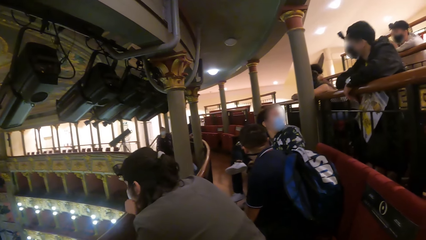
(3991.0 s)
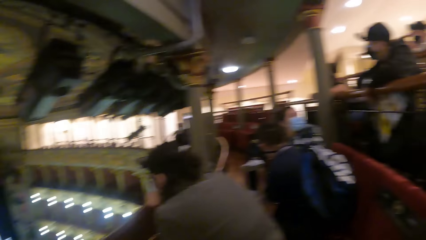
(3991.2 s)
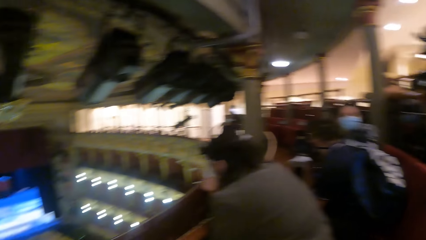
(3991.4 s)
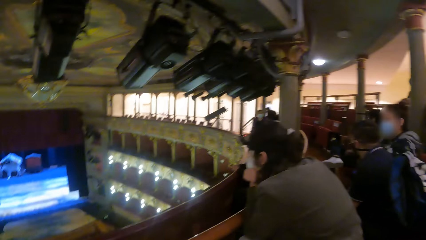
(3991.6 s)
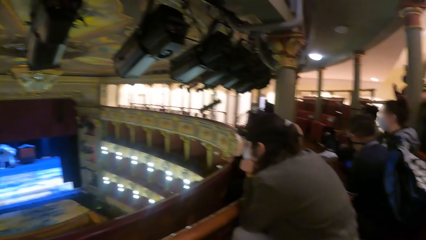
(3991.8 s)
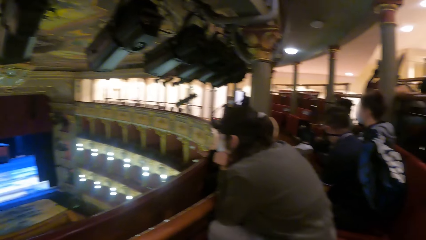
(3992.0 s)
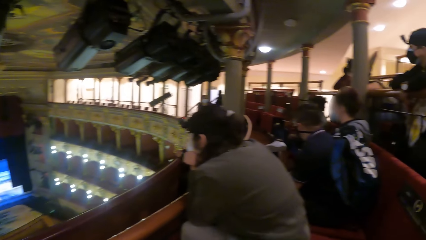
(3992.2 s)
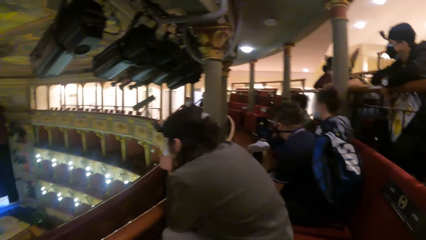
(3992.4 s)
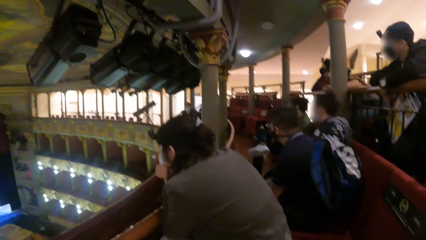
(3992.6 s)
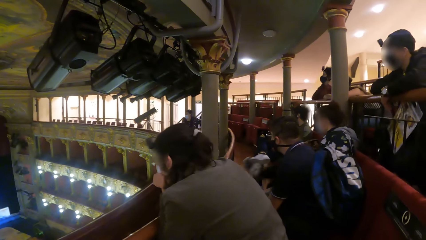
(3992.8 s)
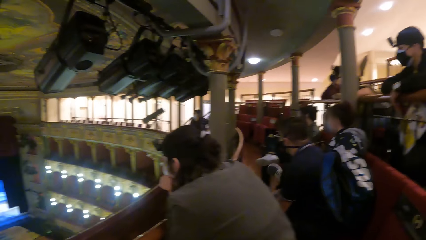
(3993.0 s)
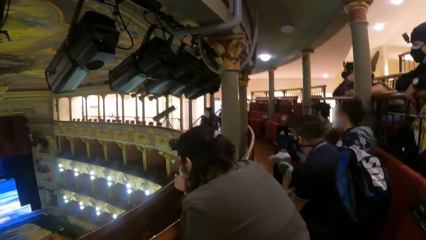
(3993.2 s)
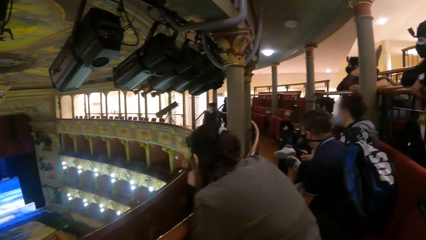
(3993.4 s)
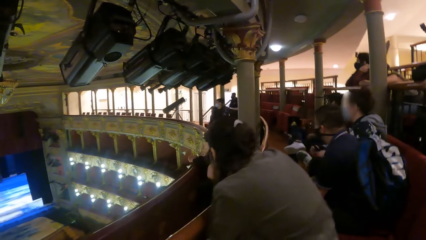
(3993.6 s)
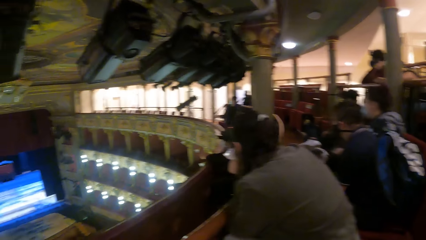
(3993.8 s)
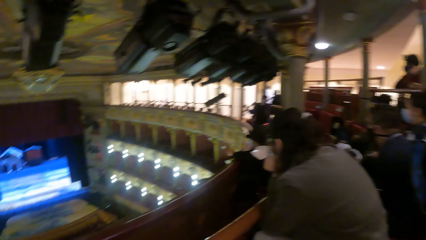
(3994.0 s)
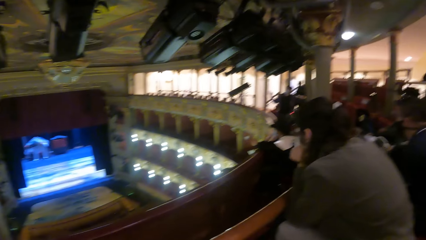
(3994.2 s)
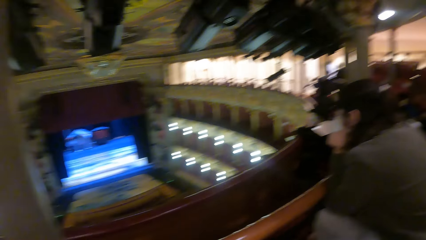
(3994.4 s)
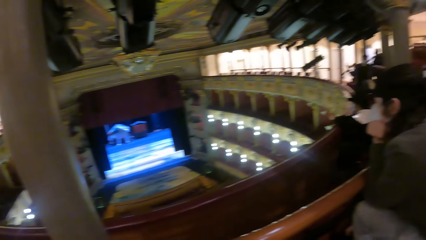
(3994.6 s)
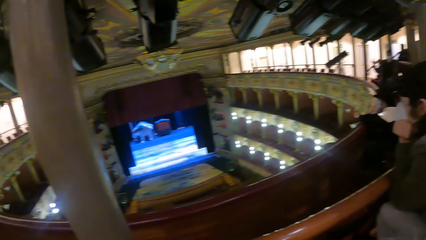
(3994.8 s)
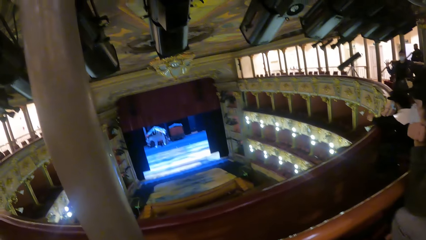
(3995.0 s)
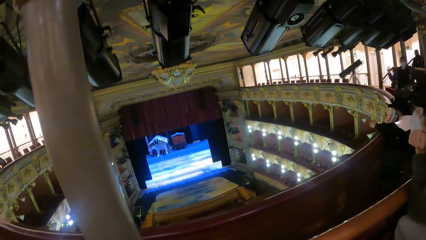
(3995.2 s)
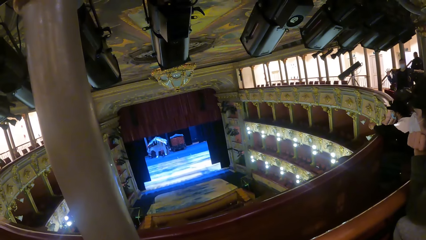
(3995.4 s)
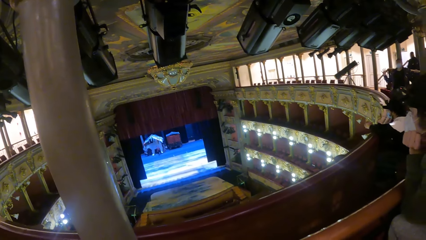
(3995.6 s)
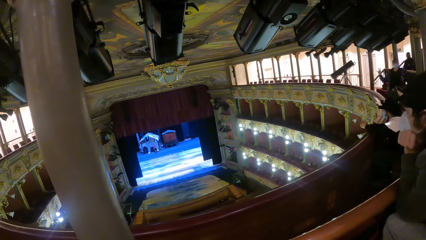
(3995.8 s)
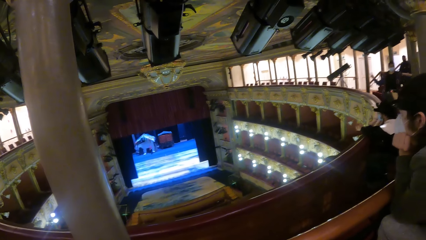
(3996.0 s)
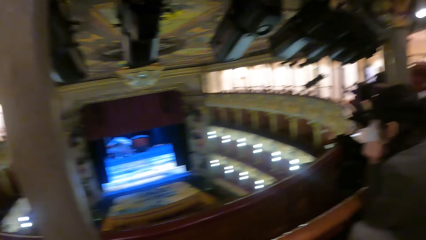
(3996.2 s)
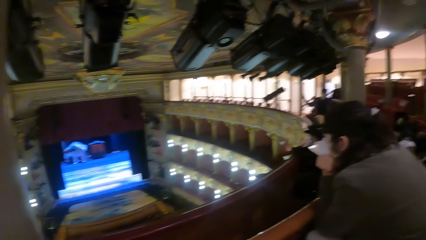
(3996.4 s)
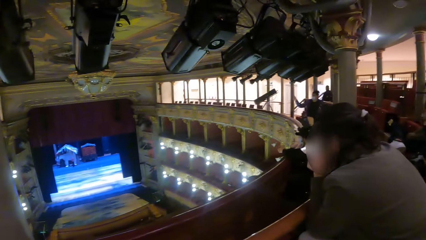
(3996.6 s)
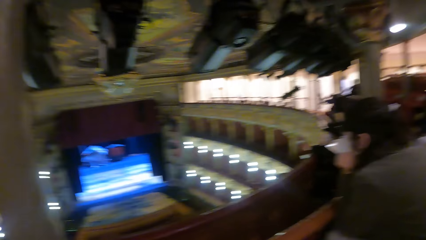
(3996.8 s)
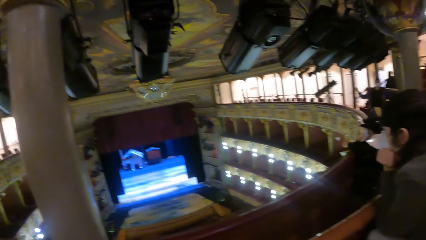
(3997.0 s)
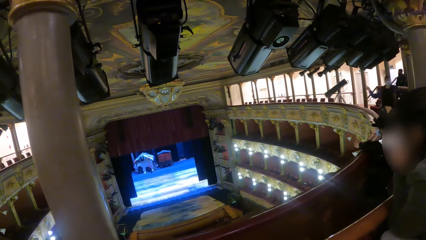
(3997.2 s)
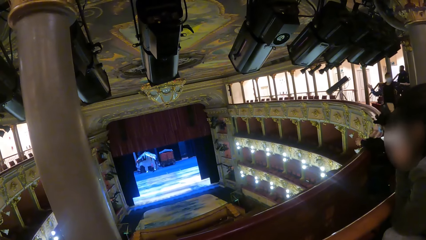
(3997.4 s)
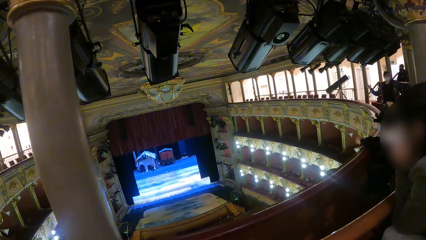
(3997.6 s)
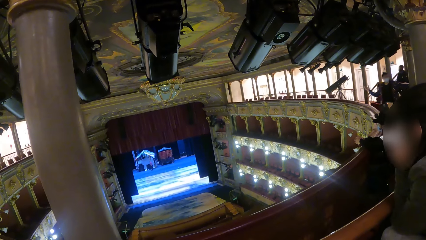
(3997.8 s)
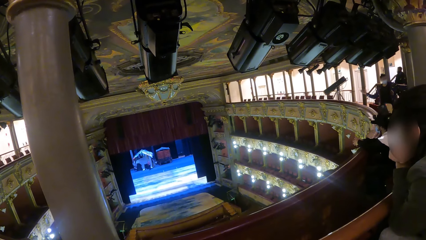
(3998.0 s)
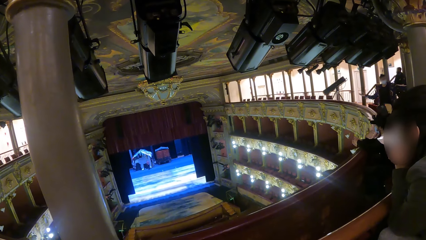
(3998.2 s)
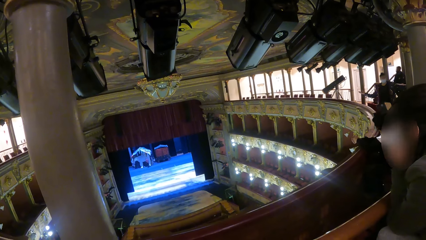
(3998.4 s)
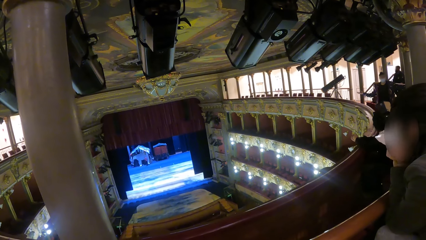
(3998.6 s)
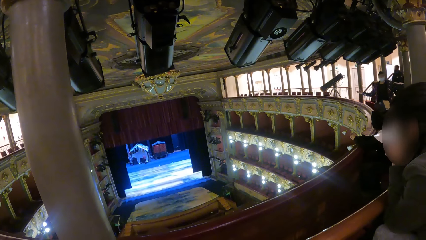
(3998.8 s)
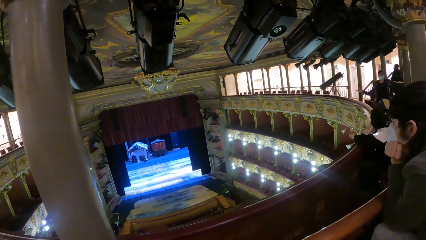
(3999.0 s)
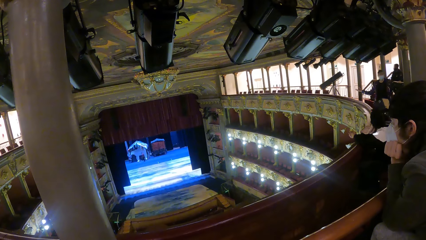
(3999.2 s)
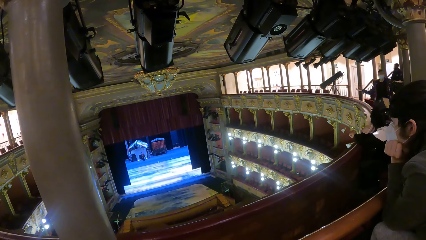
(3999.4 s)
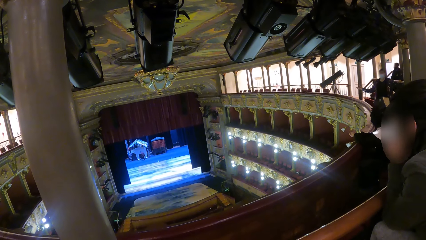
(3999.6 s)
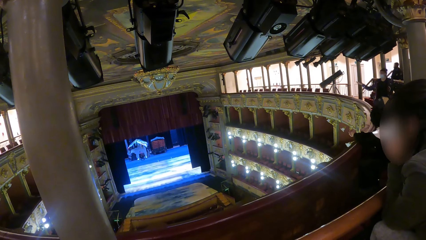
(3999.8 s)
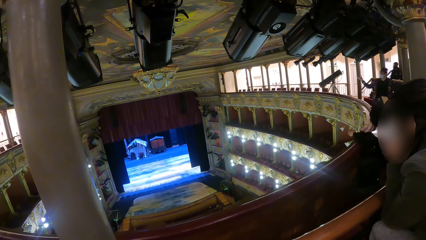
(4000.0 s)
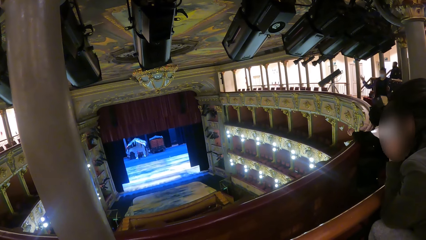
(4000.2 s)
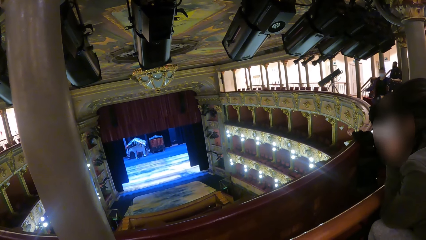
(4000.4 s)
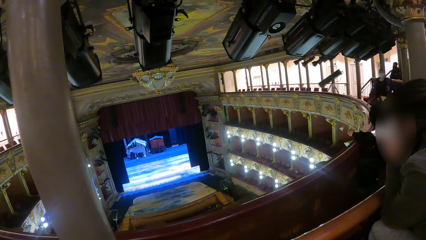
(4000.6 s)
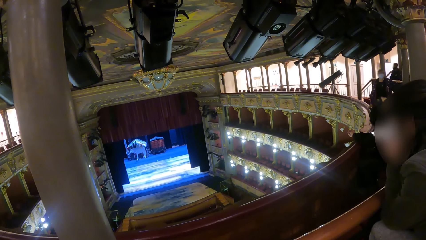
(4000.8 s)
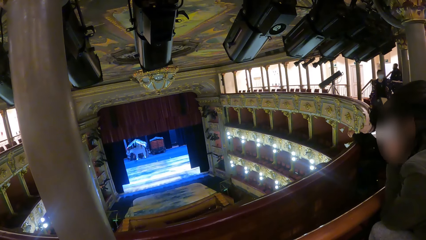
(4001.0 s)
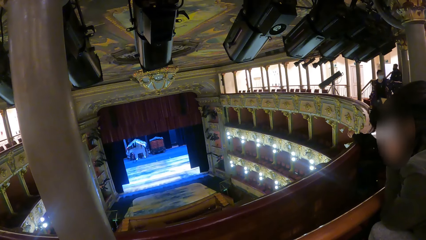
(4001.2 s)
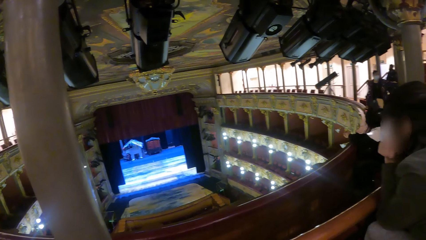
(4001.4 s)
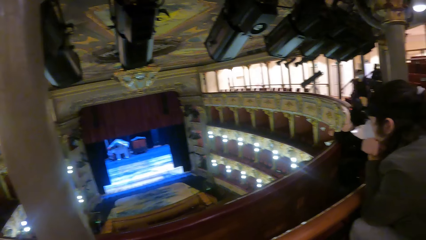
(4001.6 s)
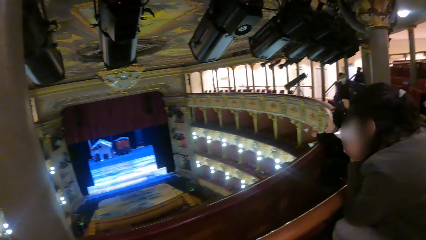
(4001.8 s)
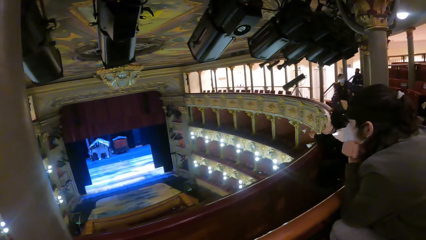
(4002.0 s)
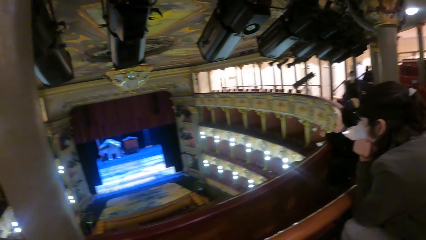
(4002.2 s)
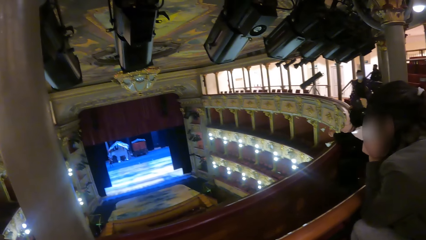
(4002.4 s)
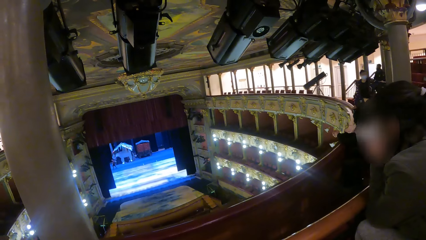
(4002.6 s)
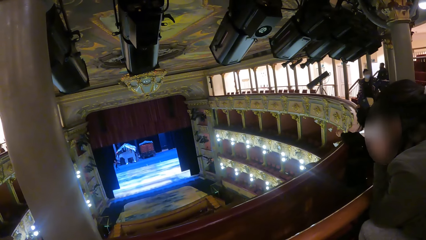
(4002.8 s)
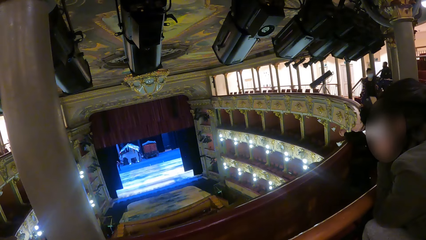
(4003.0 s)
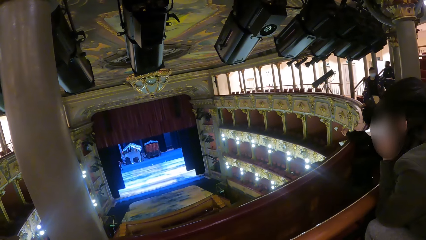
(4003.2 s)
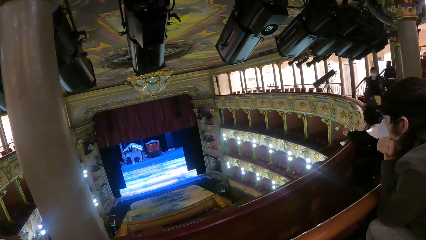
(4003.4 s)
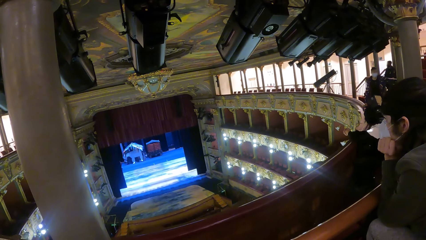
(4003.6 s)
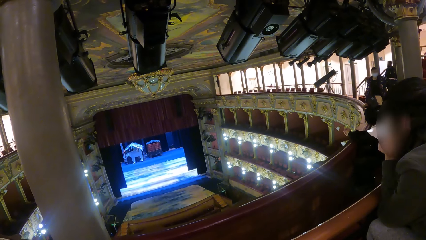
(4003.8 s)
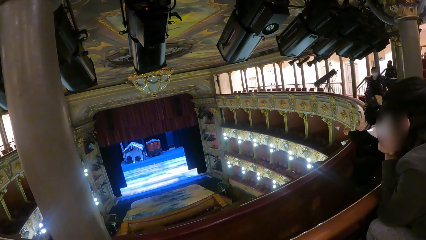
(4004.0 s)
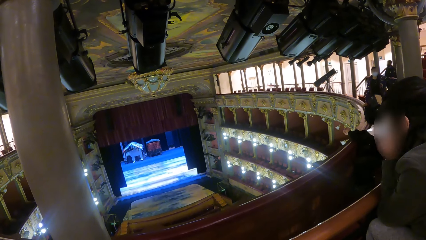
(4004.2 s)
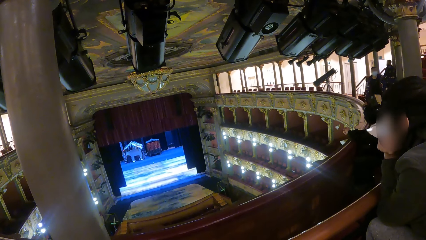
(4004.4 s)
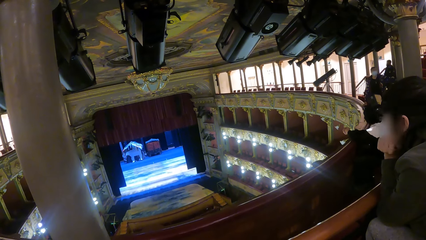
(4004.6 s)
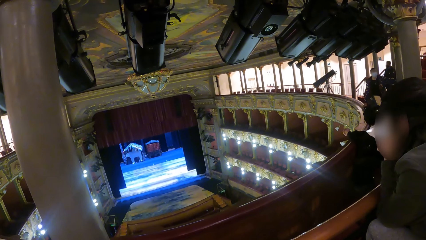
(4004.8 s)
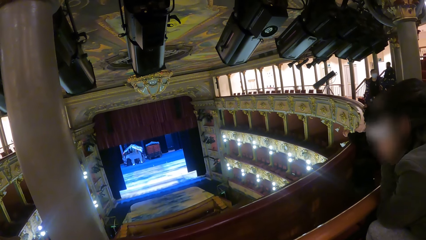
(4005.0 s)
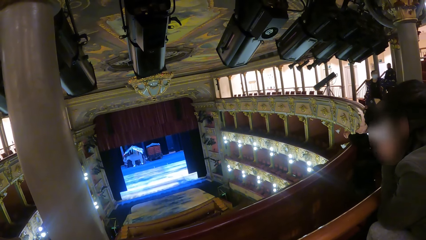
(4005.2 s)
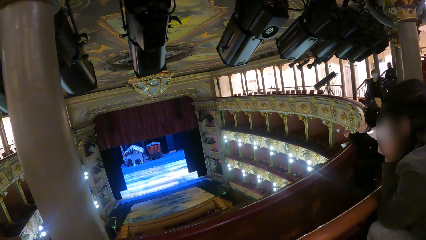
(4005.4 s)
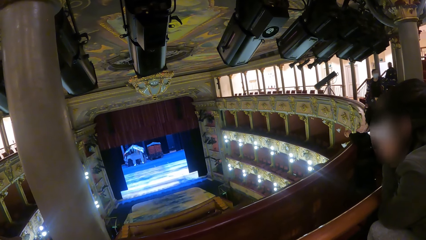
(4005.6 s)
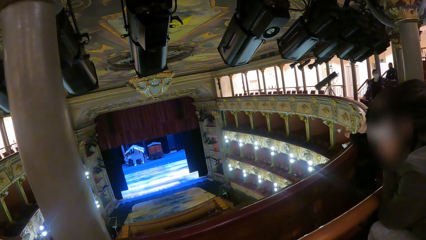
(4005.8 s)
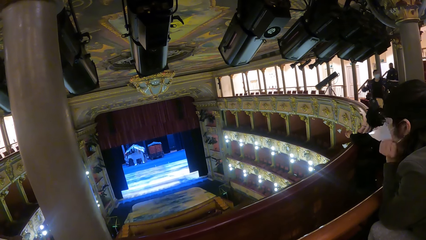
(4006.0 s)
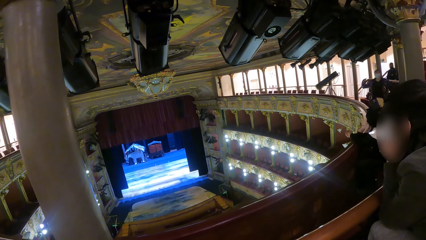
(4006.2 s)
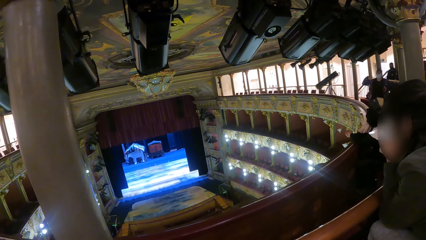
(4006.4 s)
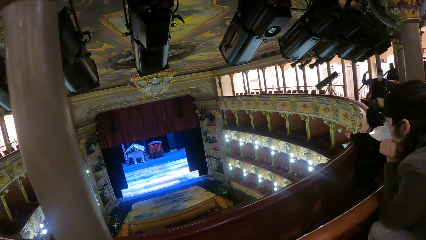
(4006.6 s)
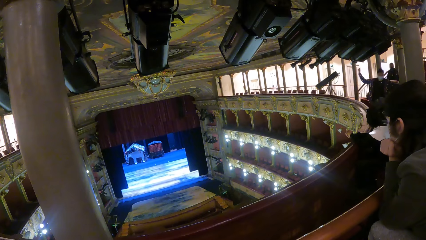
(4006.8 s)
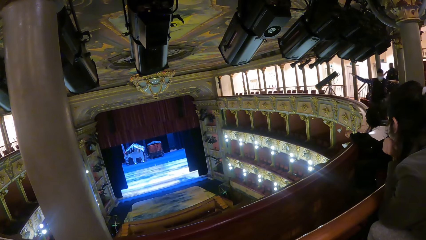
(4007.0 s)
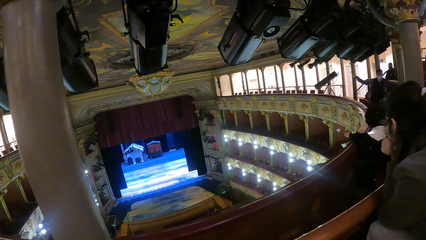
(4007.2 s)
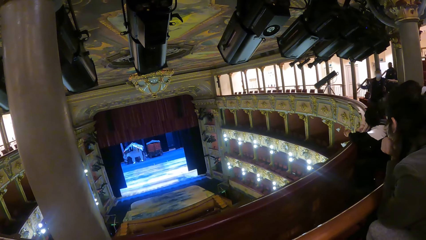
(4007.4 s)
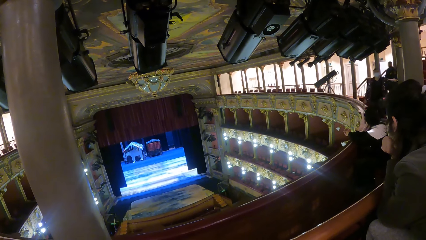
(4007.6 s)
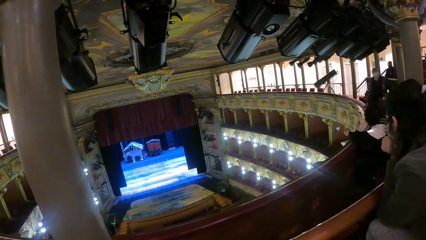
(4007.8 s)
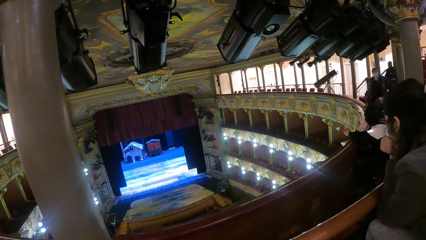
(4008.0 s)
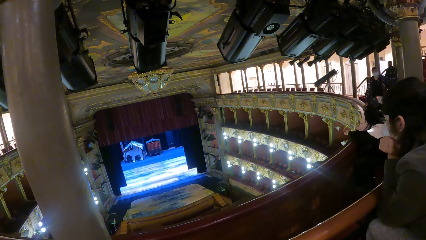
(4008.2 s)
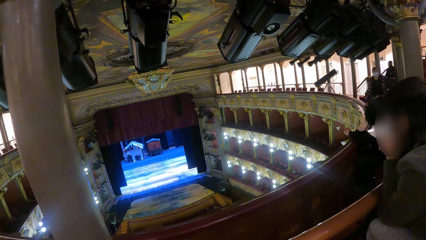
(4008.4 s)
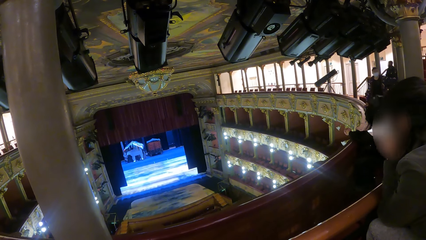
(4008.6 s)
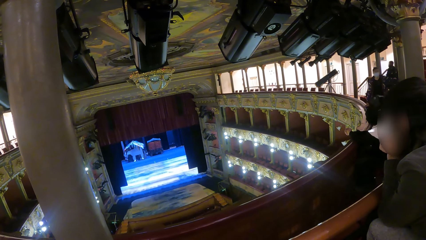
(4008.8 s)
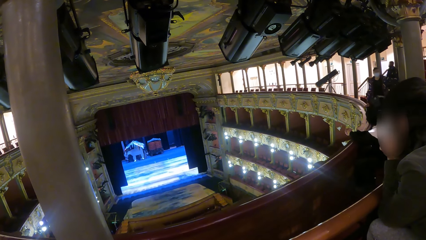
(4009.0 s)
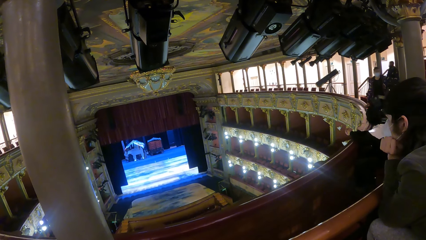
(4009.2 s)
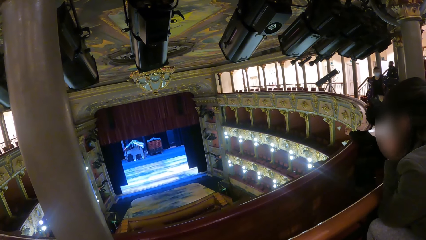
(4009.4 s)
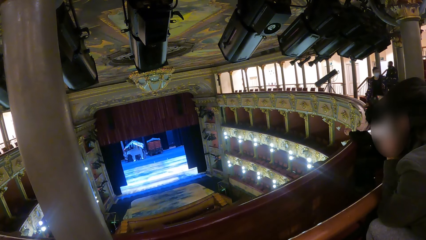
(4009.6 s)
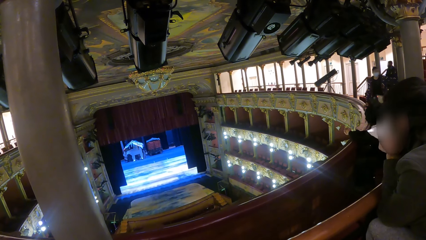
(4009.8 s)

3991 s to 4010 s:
The camera wearer looks around. A man holds a barrier. The man sways his hand. The man holds the barrier.
